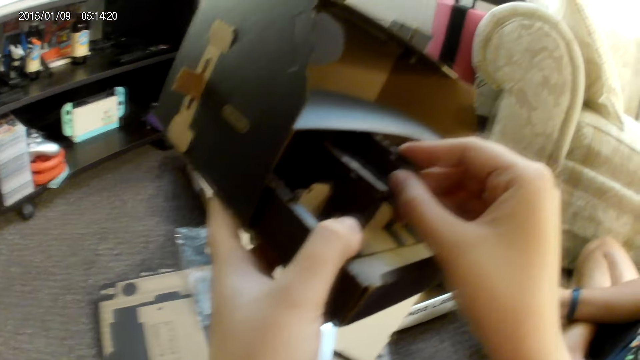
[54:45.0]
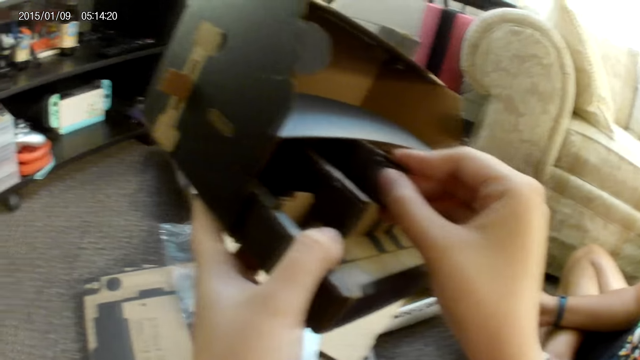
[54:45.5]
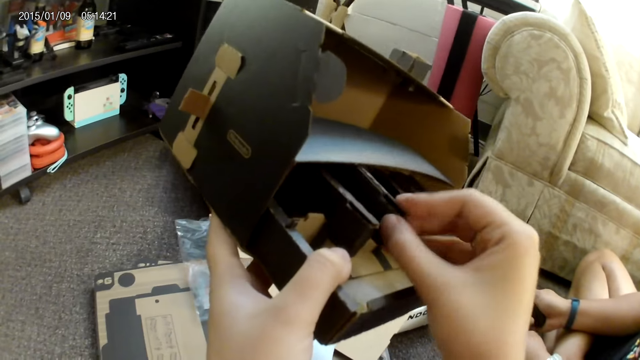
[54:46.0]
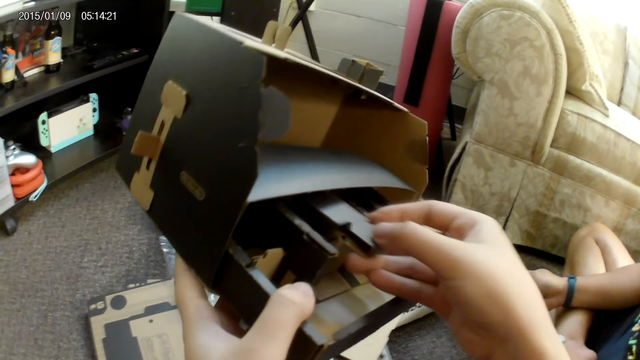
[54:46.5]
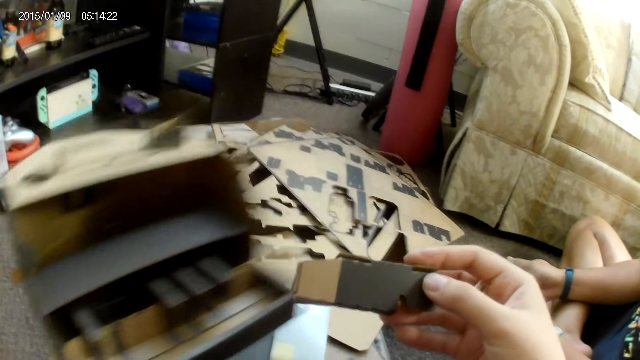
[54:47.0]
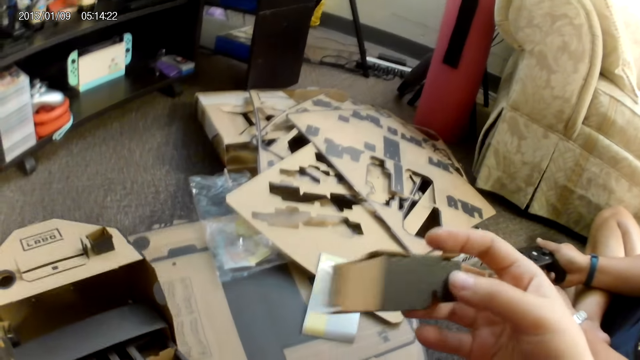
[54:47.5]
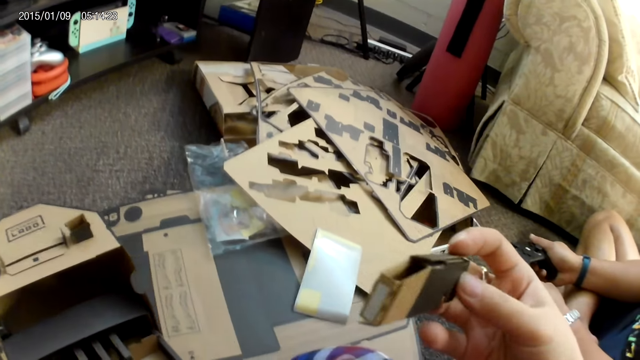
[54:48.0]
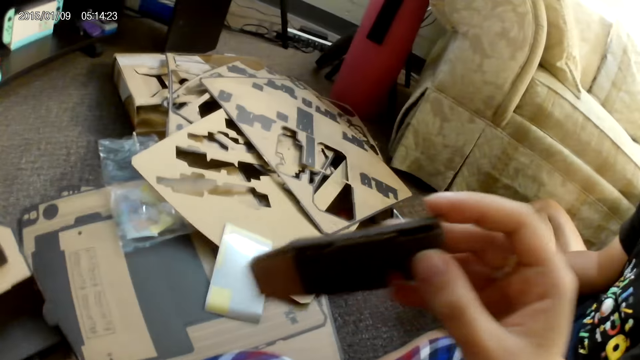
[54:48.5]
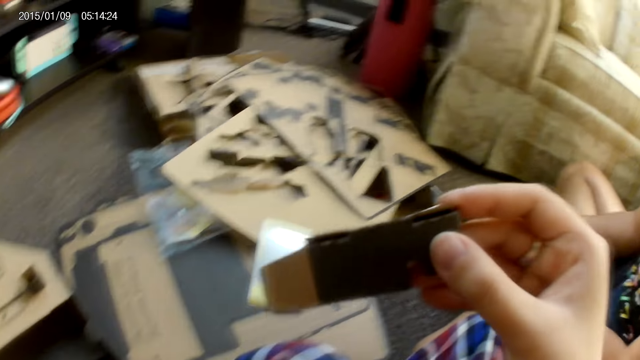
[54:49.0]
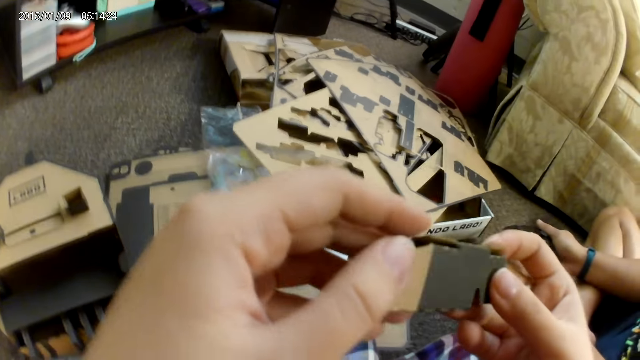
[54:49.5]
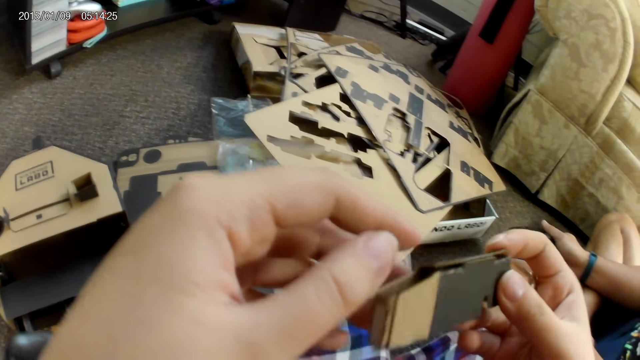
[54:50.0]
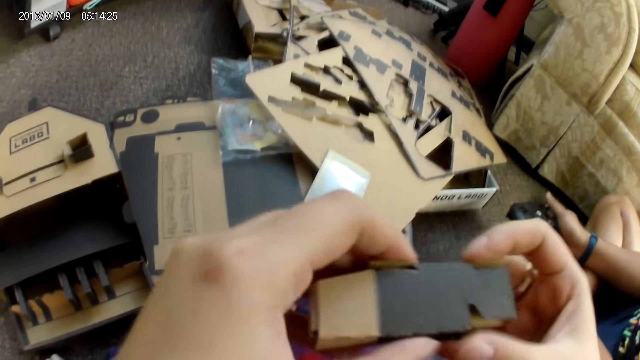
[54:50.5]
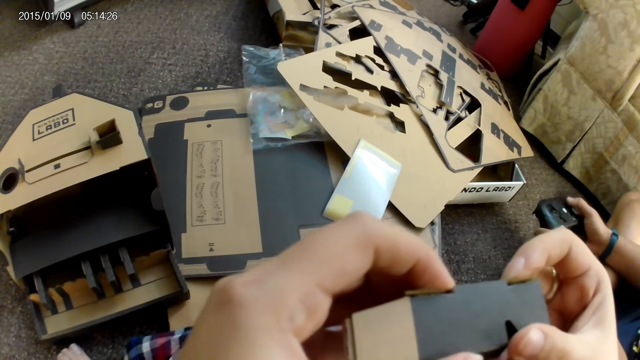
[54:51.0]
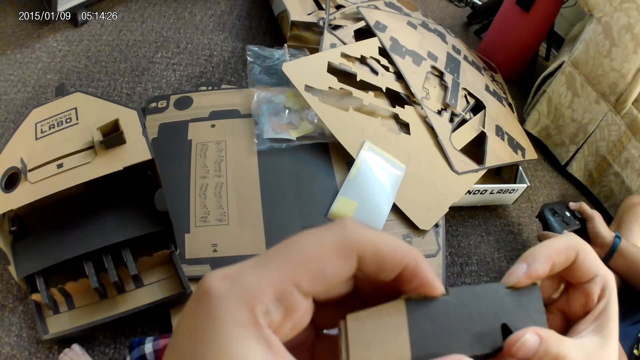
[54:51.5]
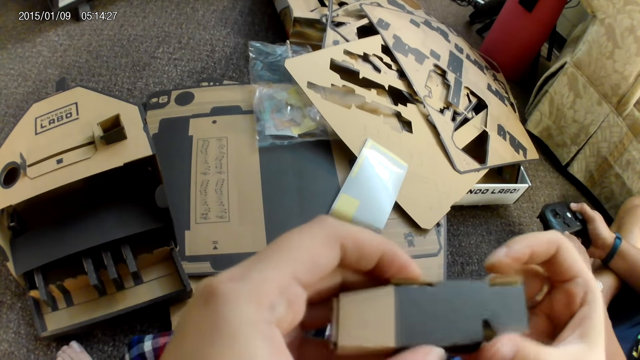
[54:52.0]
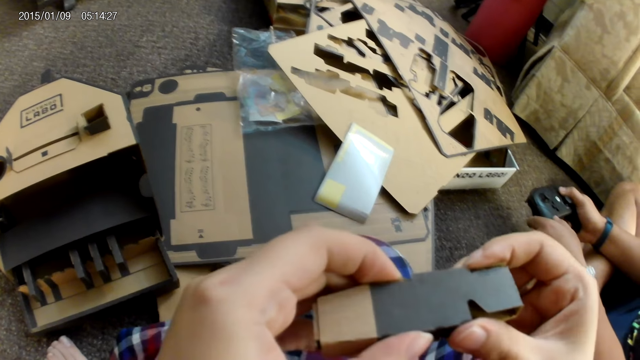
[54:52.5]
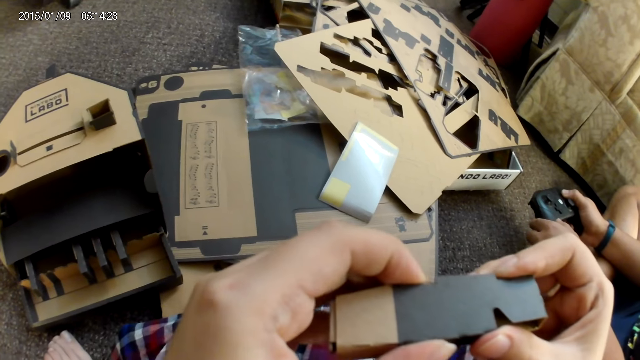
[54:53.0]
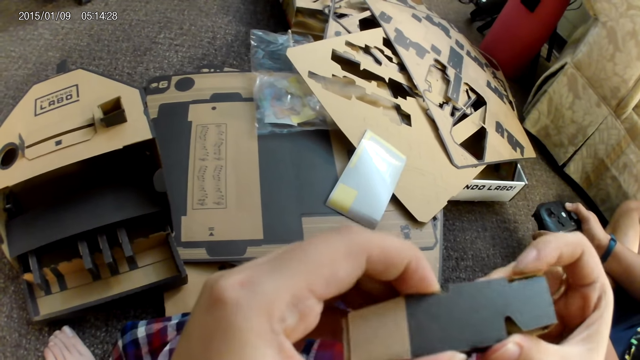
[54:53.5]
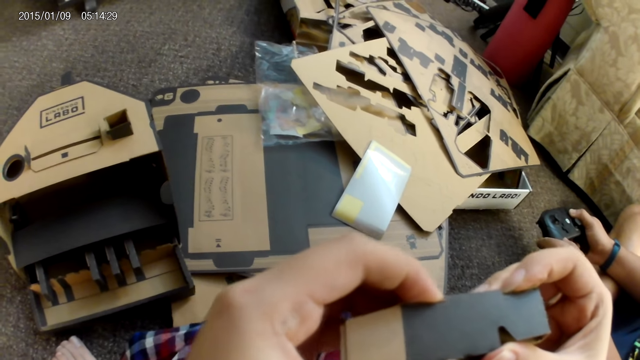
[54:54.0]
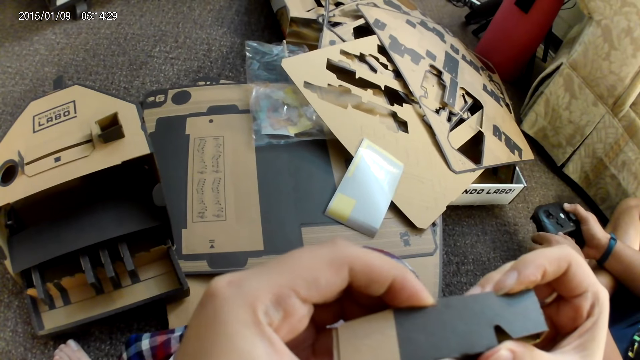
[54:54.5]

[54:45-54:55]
The camera wearer adjusts the cardboard with her right hand. She removes a piece of cardboard or key from the cardboard with her right hand. She places the labo key on the floor. She converses with a male. She holds the piece of cardboard with both hands. She adjusts the key with her hands.

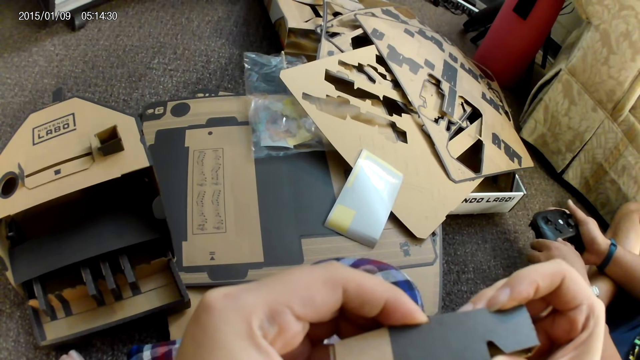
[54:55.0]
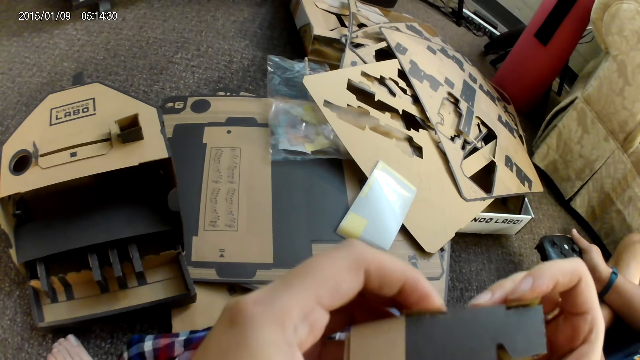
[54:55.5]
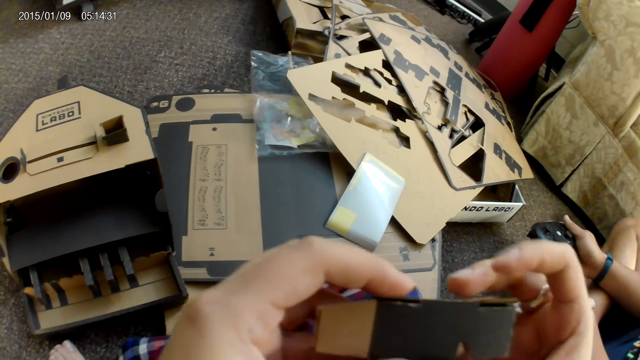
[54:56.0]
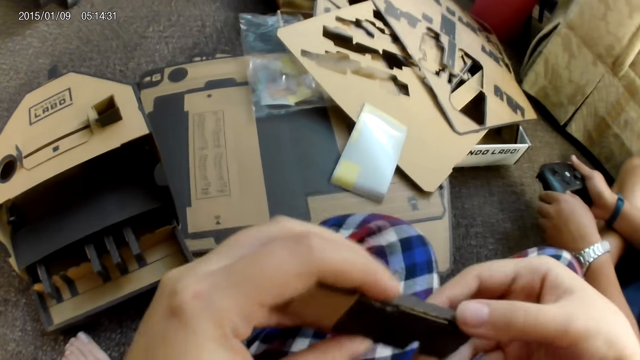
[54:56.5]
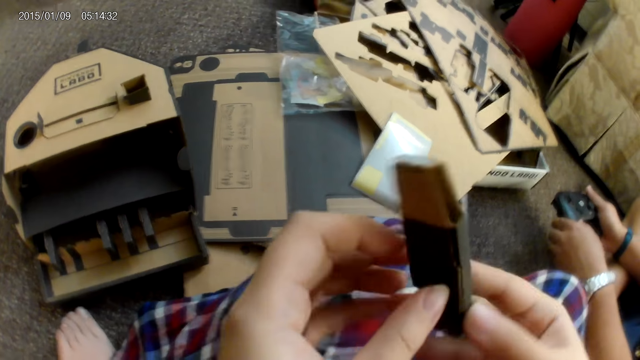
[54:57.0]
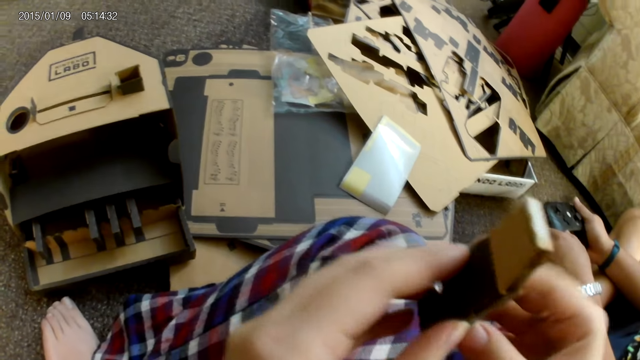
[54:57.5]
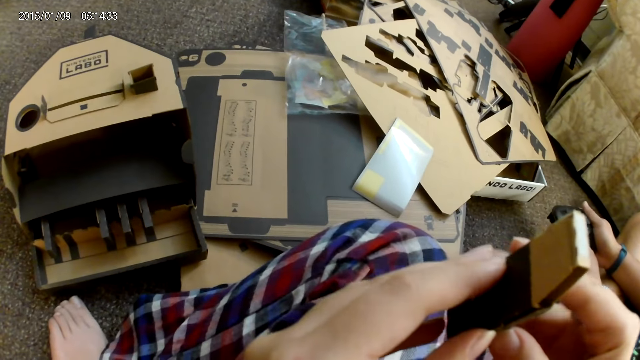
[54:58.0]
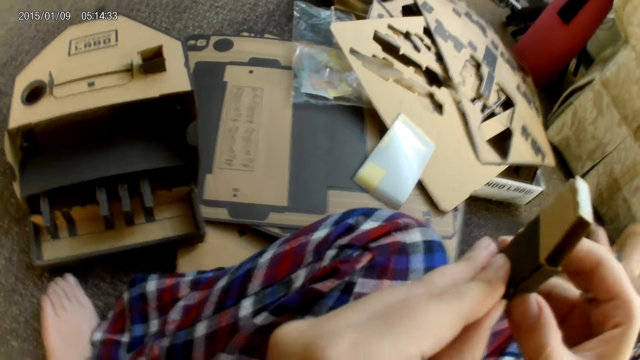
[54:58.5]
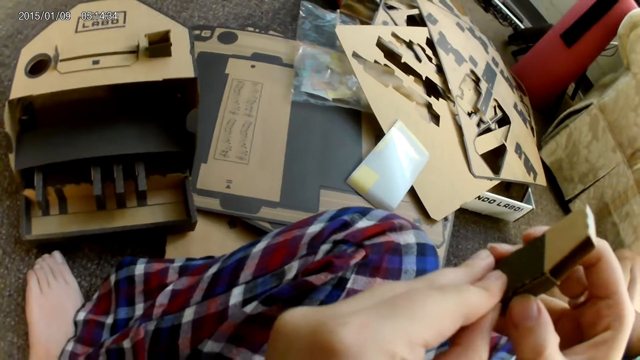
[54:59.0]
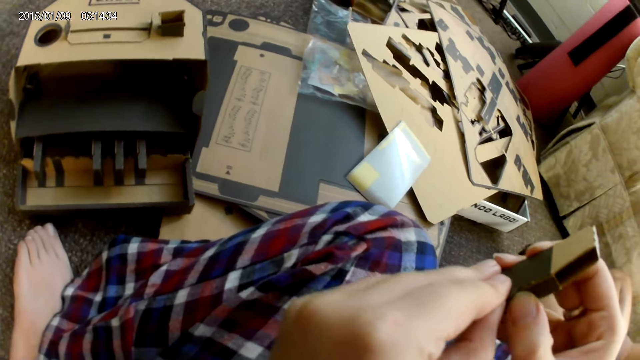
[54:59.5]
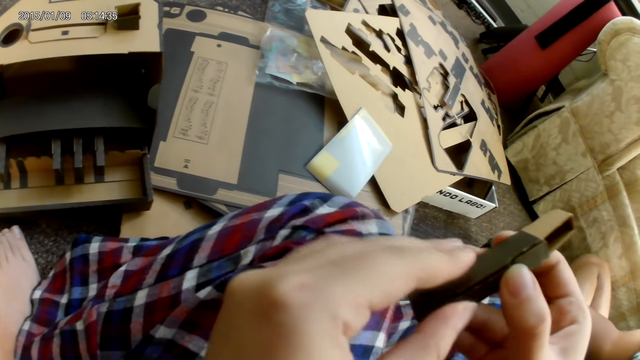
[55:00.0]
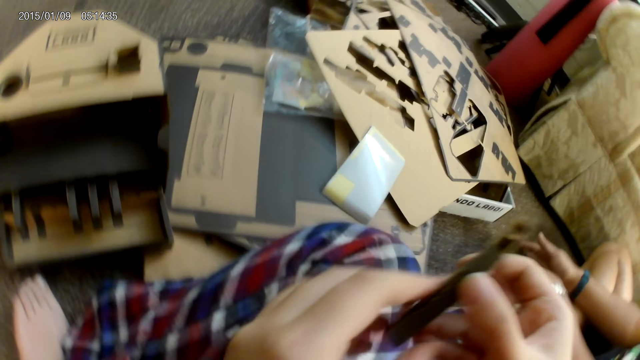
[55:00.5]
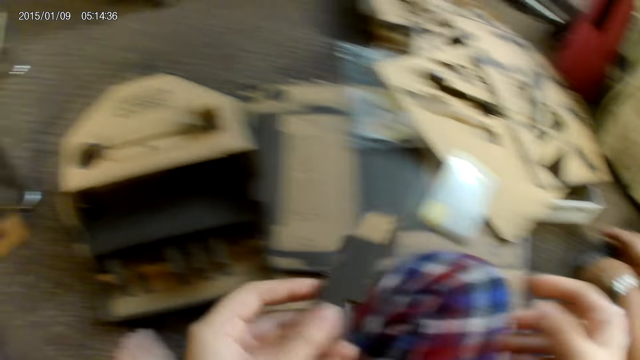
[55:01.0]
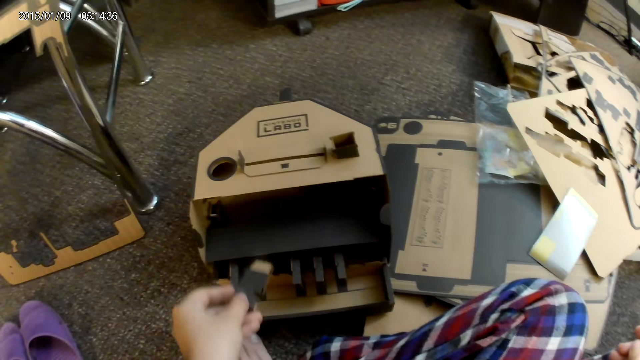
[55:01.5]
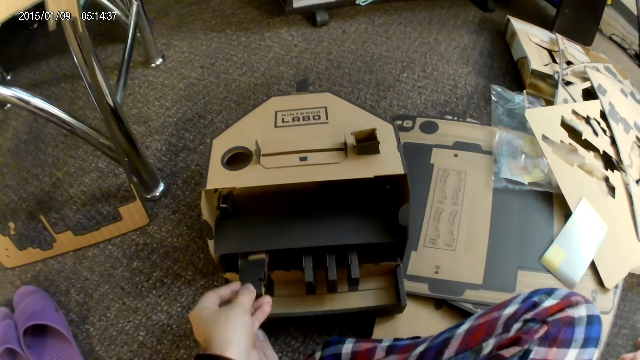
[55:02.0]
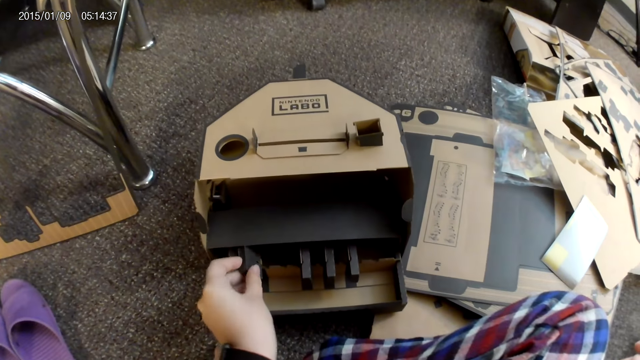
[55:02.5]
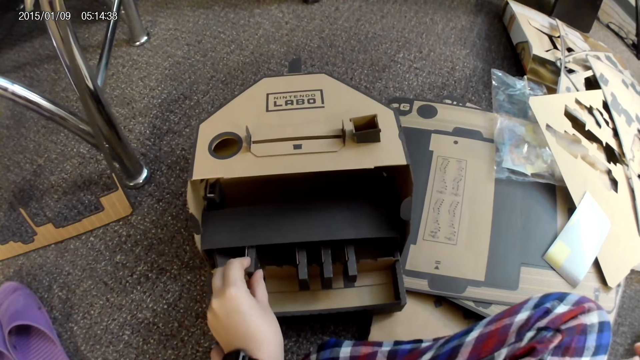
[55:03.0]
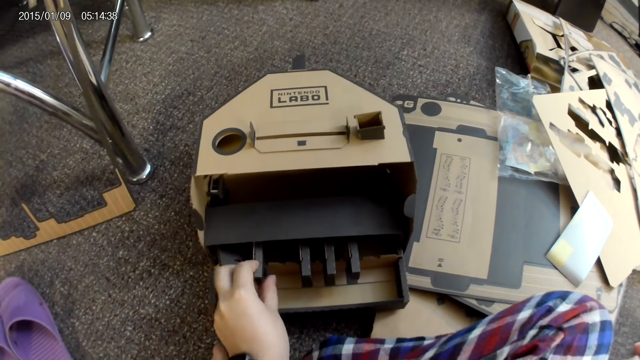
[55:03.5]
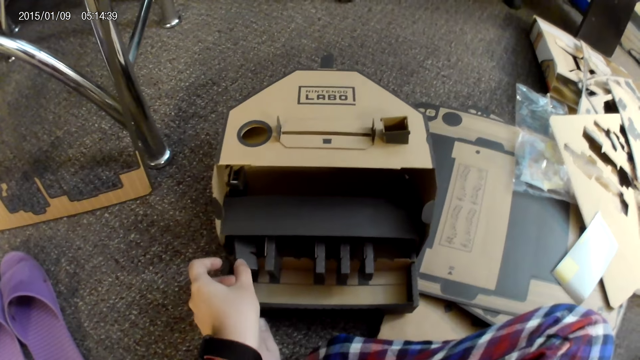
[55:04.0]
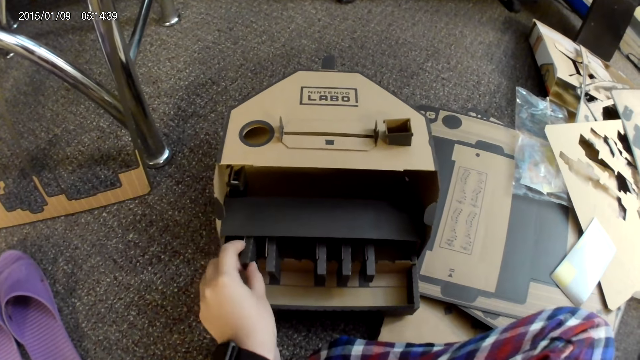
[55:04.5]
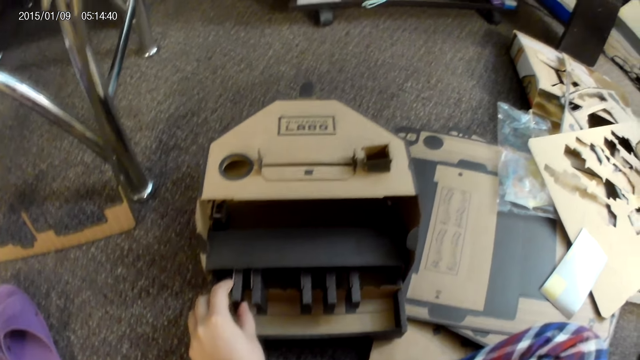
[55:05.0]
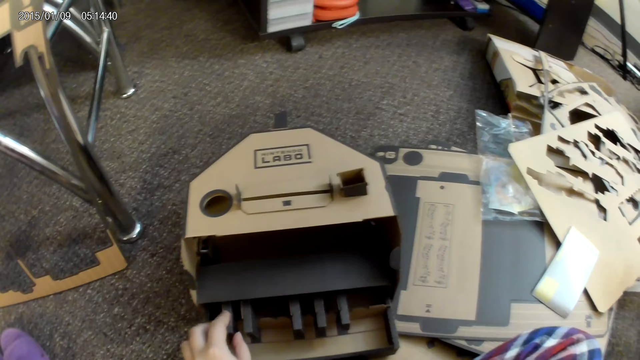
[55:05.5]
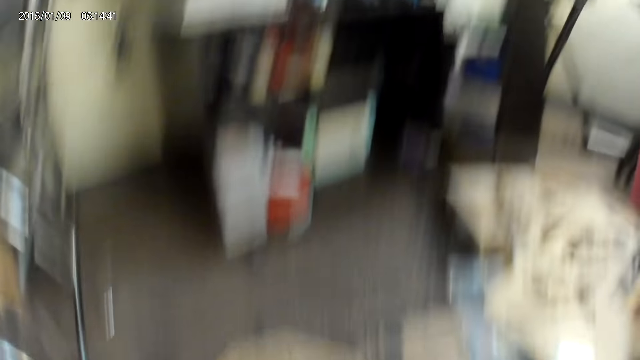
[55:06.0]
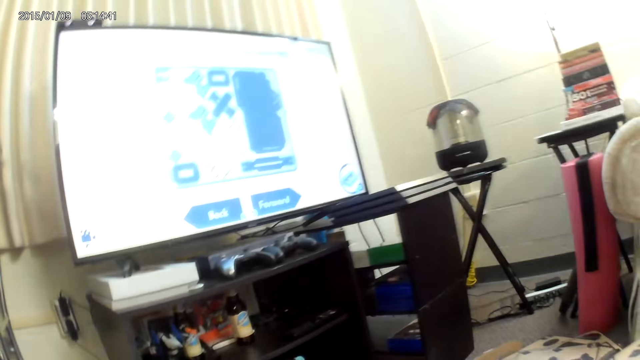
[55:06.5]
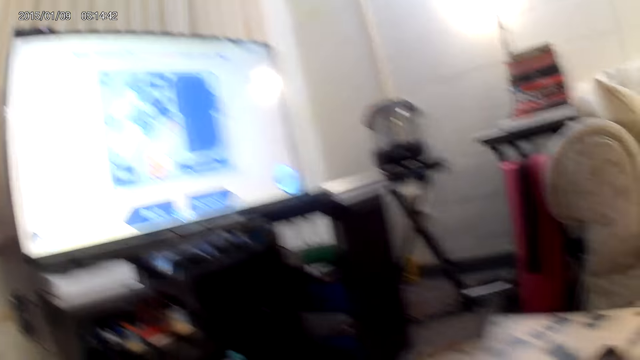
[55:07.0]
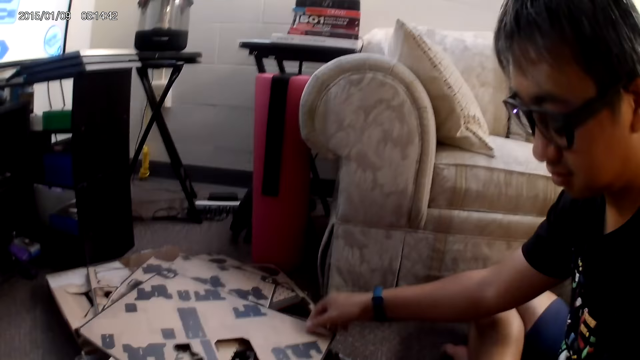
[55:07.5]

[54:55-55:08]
The camera wearer turns the piece of cardboard or key around with her right hand. She tilts the key with both hands. She adjusts the key with her hands. She puts the piece of cardboard in the cardboard on the floor with her left hand. She adjusts the key with her hands. She looks around the house.
